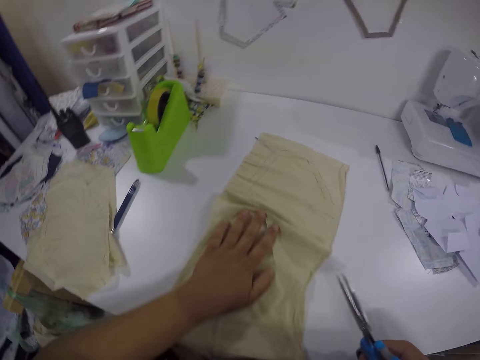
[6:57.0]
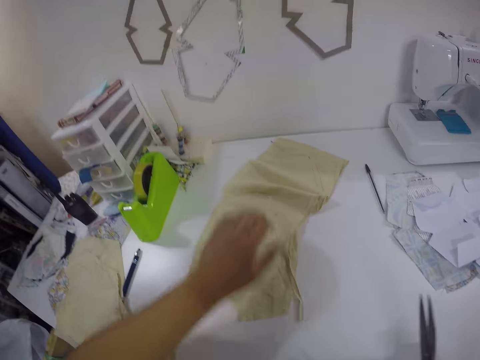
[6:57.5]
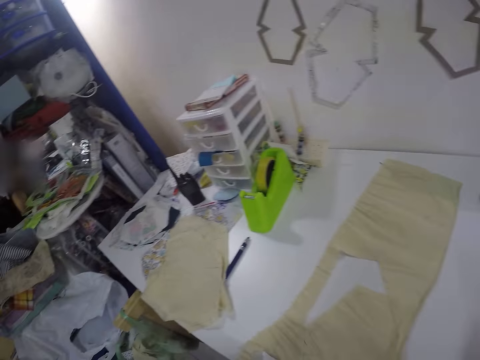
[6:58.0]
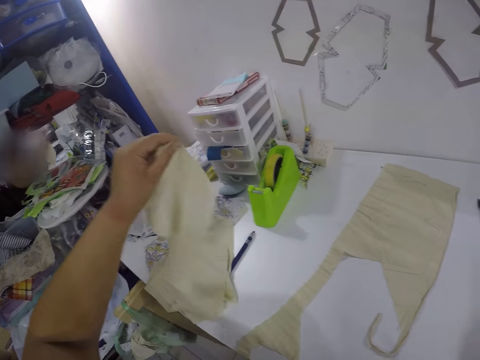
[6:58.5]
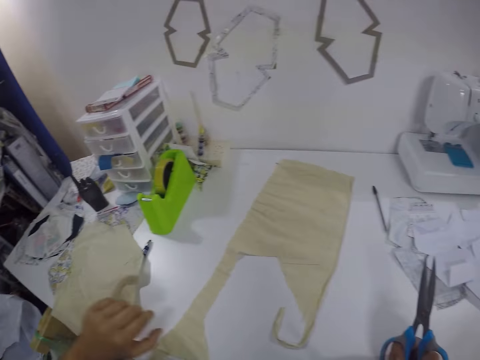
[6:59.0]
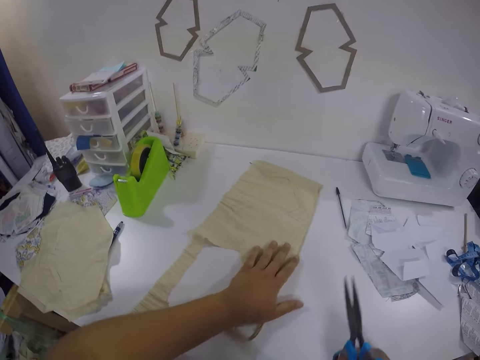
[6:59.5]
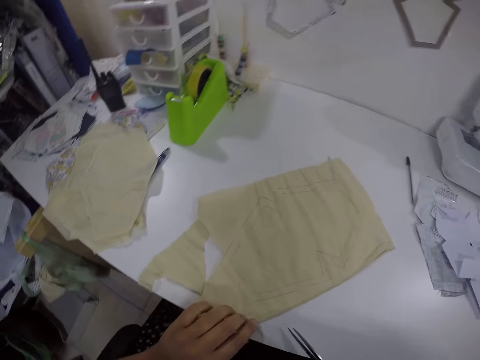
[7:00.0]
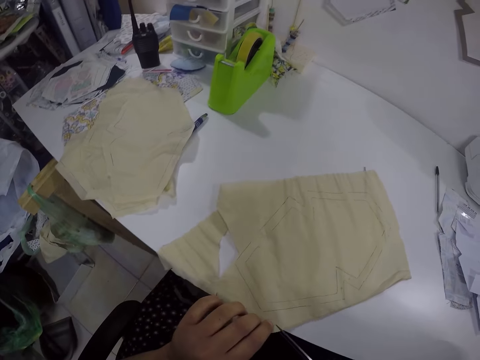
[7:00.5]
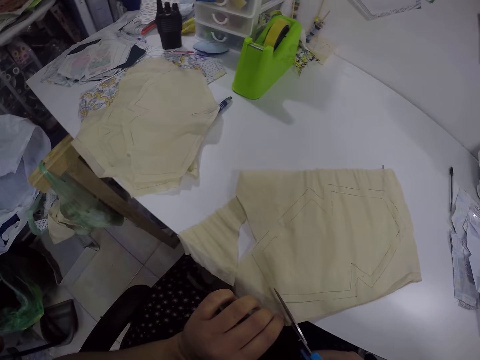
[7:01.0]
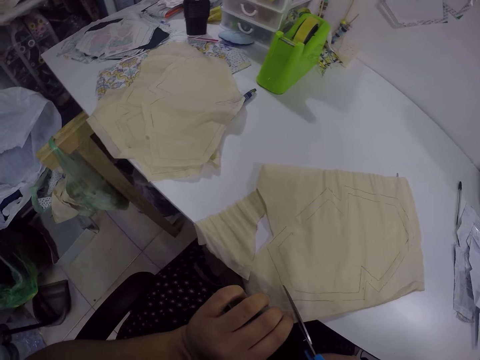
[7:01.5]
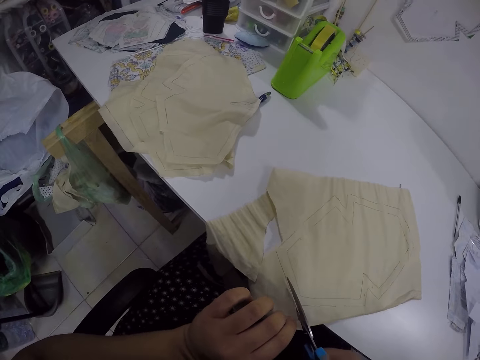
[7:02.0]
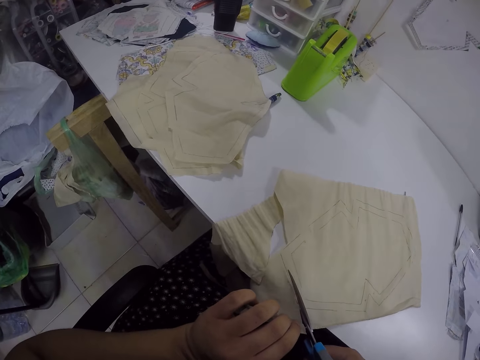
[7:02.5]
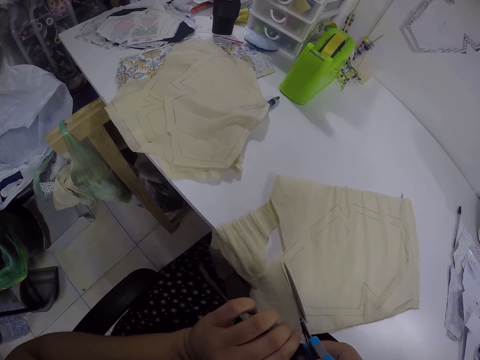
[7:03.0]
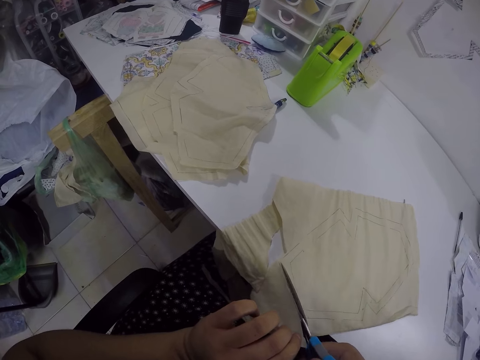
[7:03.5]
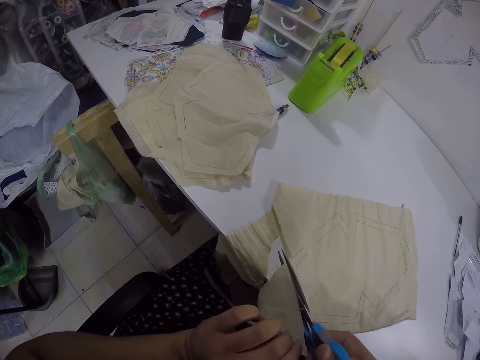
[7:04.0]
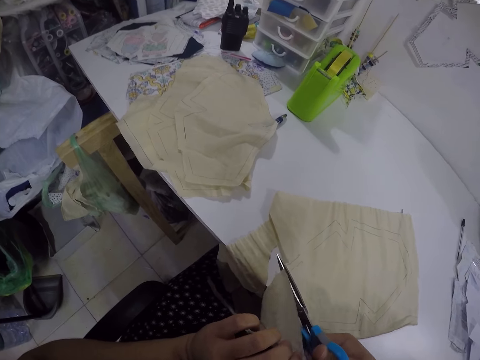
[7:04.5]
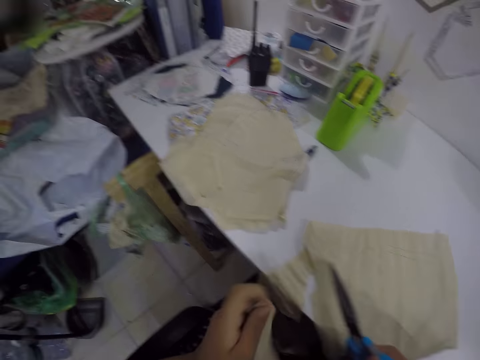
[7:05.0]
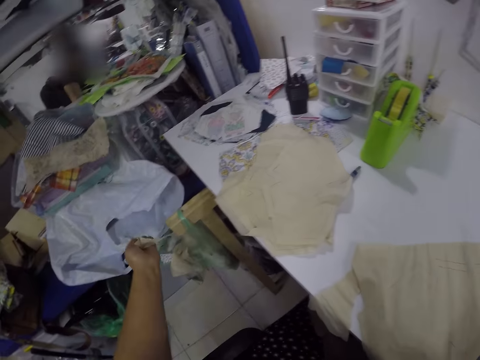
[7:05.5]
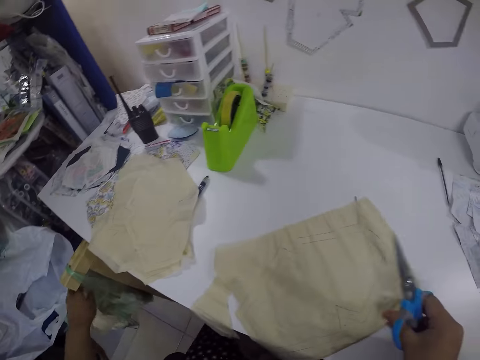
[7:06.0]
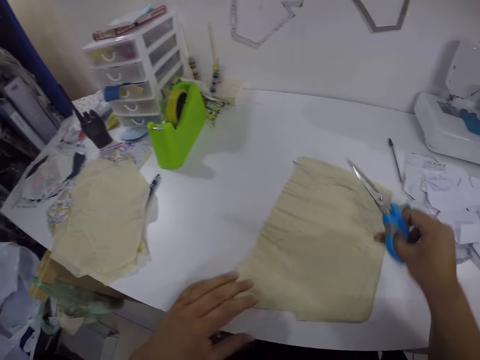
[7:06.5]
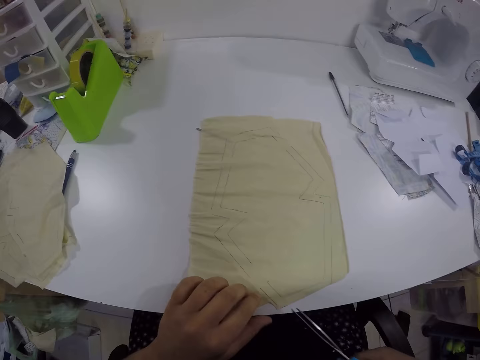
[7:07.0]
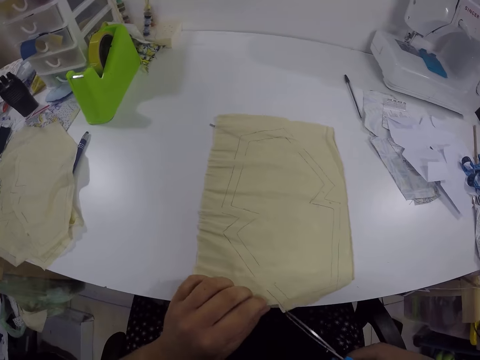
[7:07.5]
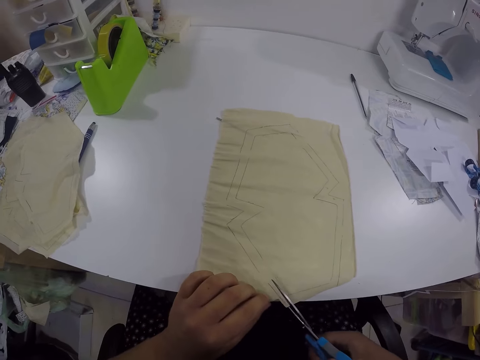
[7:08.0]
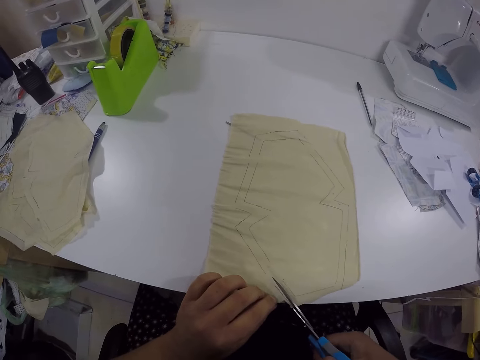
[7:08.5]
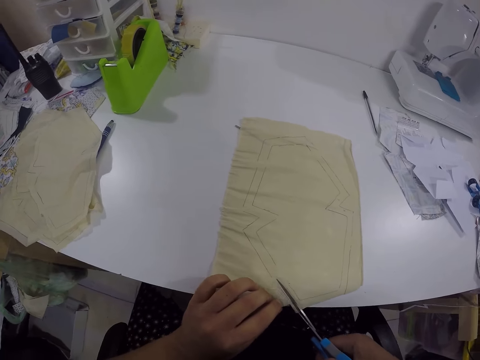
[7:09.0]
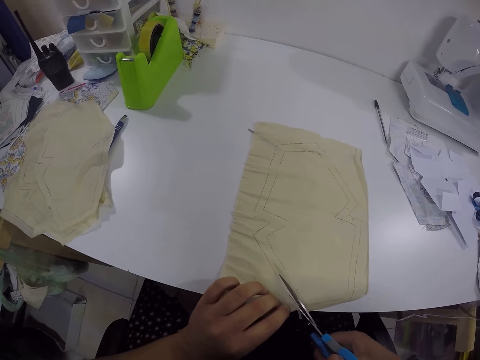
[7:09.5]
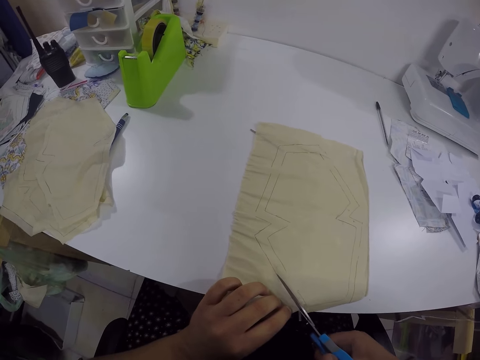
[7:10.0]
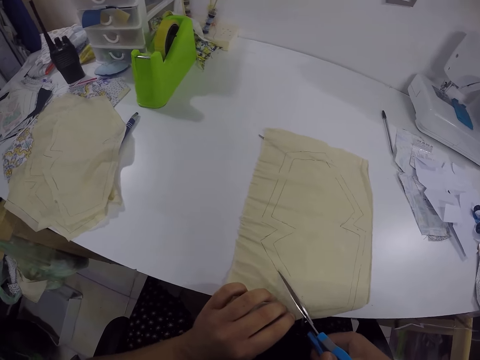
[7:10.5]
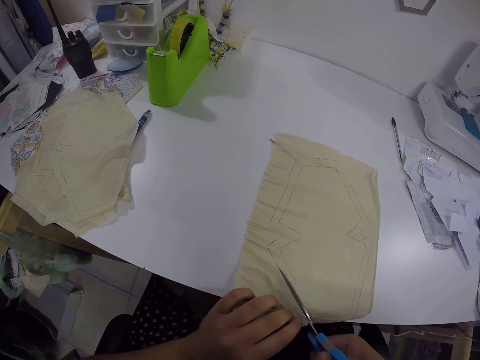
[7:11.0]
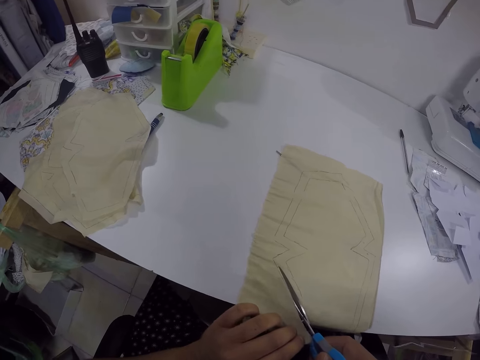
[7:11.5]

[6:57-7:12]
The camera wearer adjusts the cloth on the table with his left hand. He takes the piece of cloth from the table with his left hand. He drops the piece of cloth in his left hand on the table. He adjusts the cloth on the table with his left hand. He cuts a piece from the cloth on the table with the scissors in his right hand. He throws the piece of cloth in his right hand on the floor. He adjusts the cloth on the table with his right hand. He holds the cloth on the table with his left hand. He cuts the cloth on the table with the scissors in his right hand.

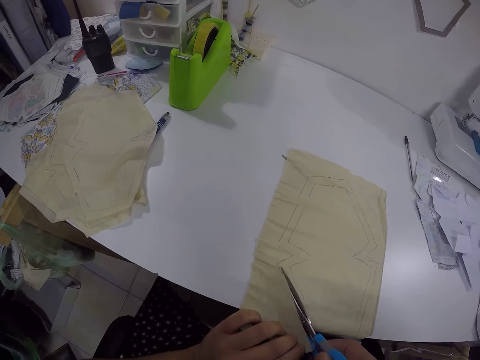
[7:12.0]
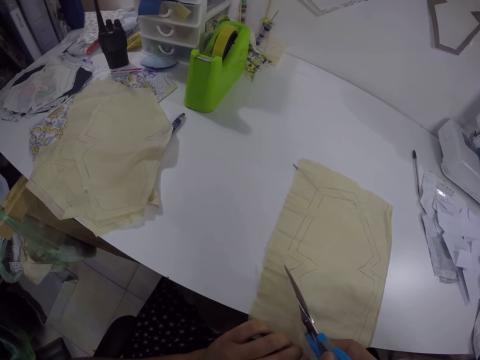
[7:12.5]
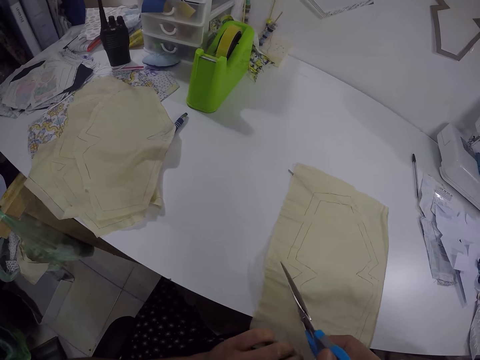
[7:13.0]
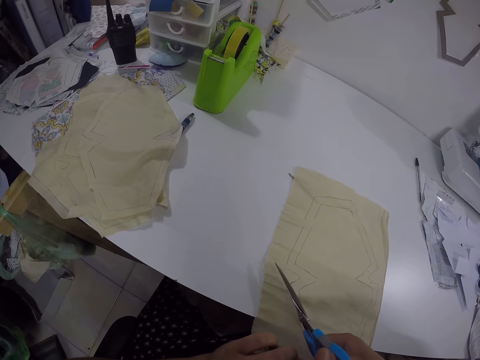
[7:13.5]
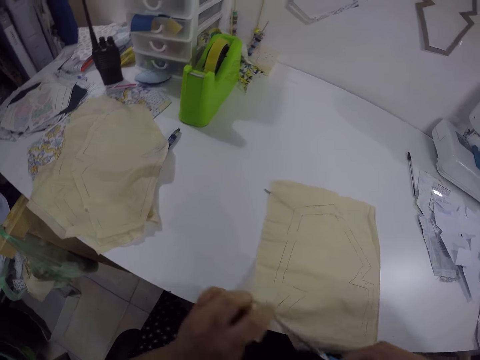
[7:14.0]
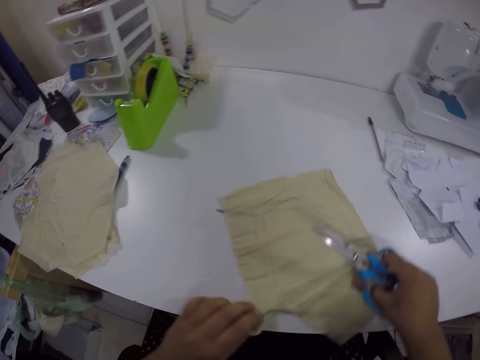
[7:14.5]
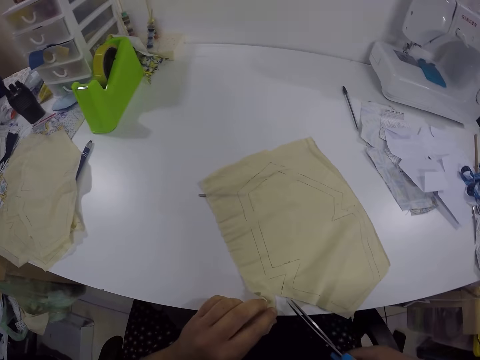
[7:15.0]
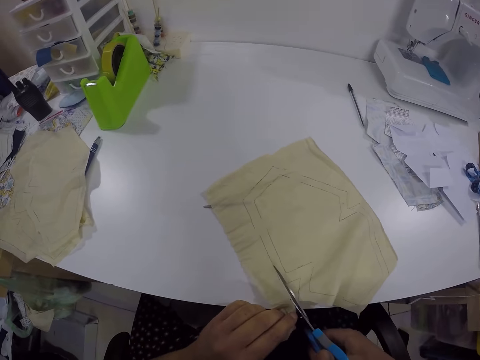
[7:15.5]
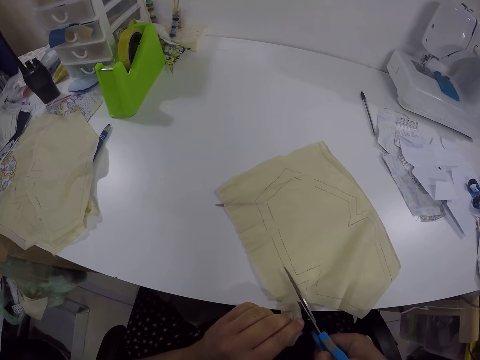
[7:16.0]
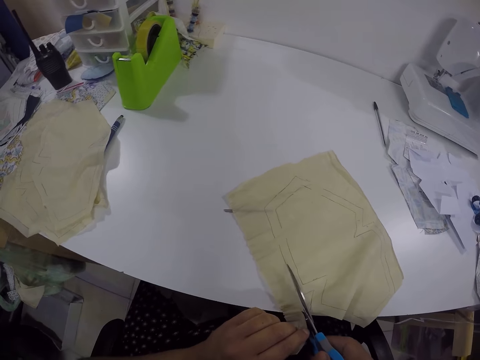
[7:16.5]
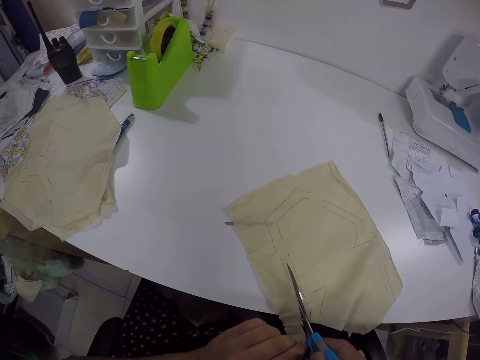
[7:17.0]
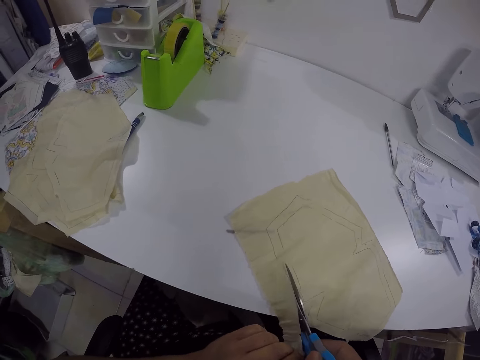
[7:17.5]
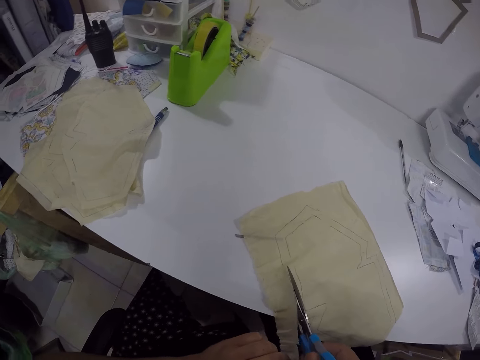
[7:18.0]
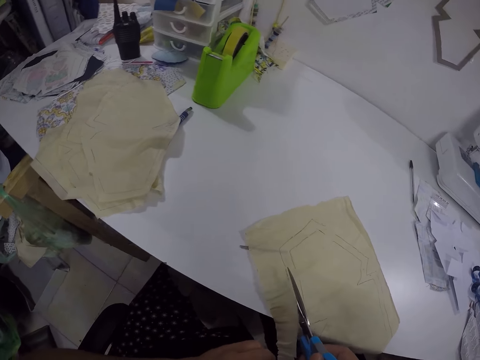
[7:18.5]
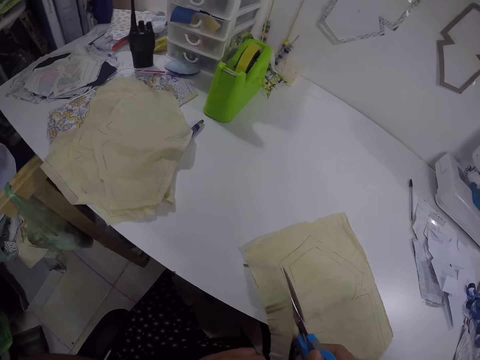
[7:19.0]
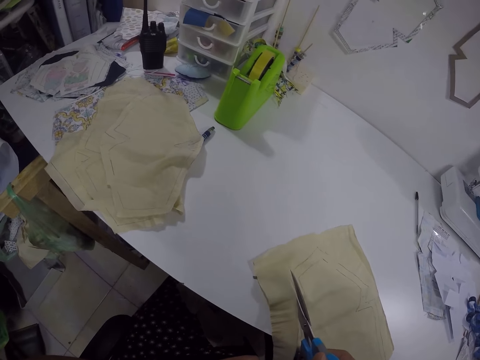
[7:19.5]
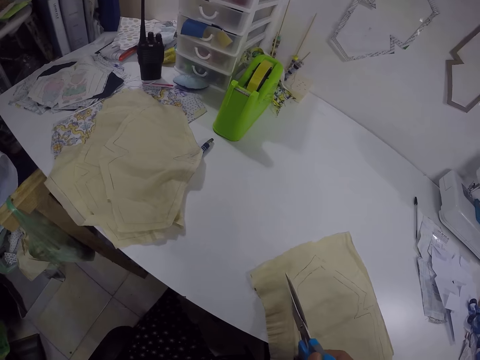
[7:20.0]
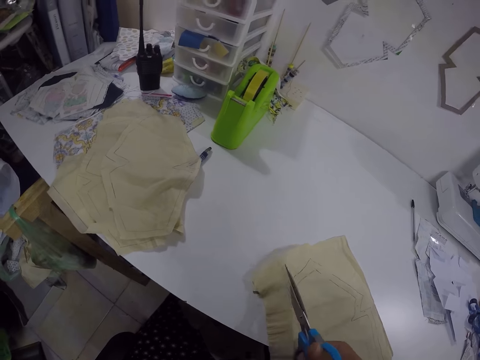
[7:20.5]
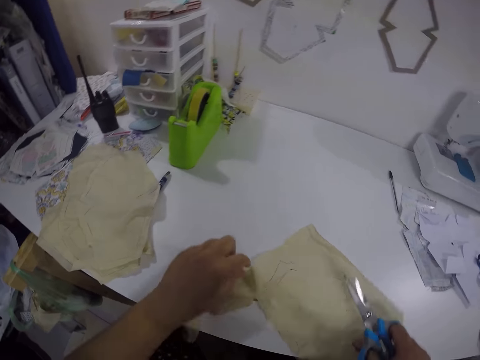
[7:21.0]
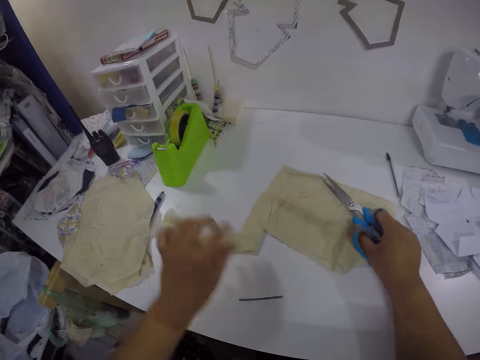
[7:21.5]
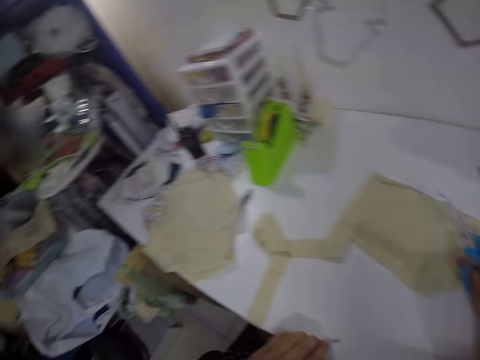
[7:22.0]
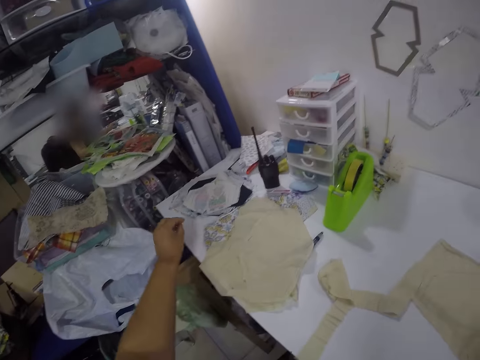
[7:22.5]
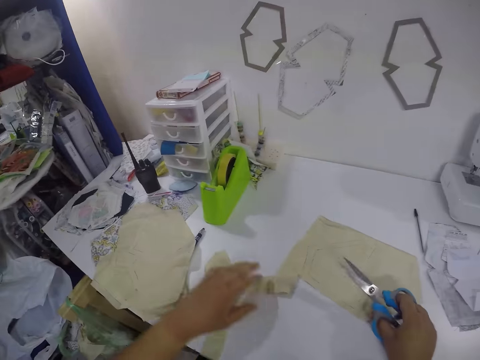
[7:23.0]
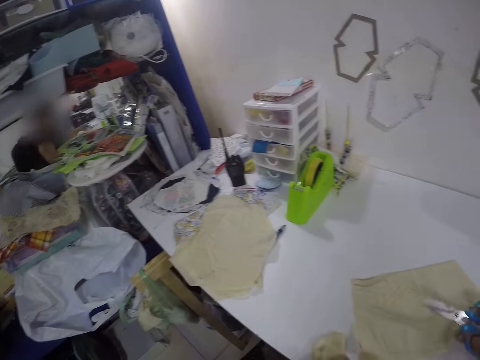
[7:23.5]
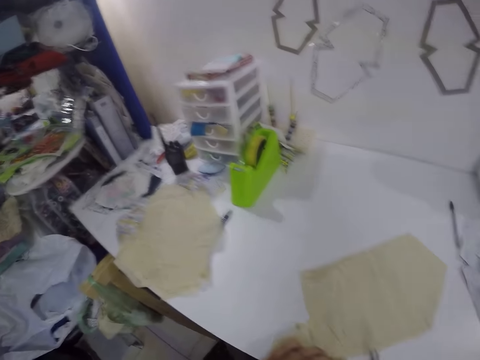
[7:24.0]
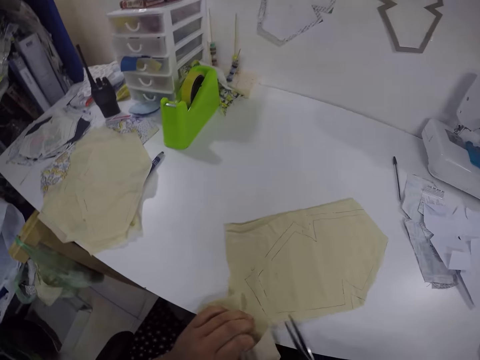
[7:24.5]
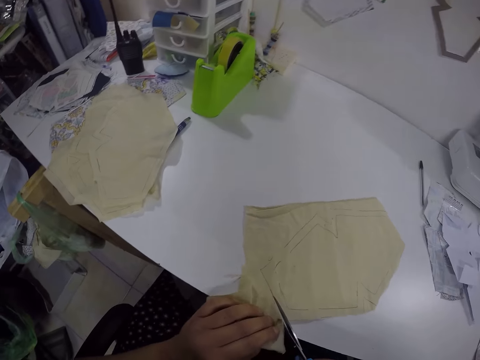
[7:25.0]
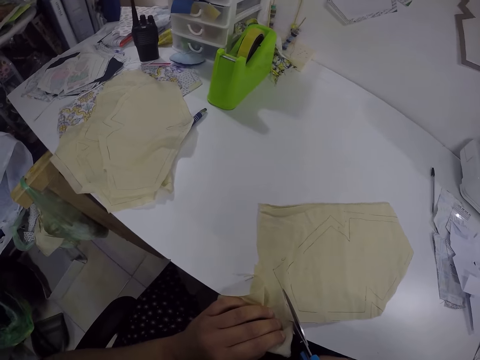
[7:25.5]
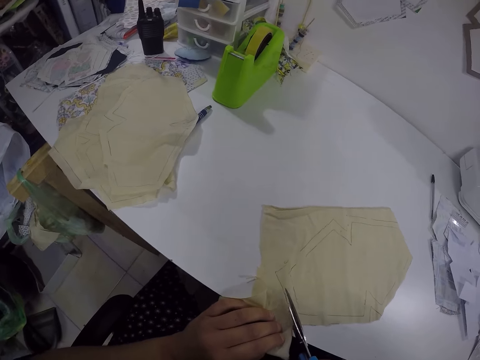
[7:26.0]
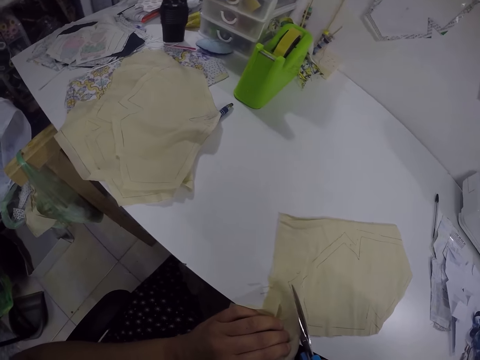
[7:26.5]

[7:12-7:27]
The camera wearer adjusts the cloth on the table with both hands. He cuts the cloth on the table with the scissors in his right hand. He adjusts the cloth on the table with both hands. He takes a needle from the table with his left hand. He drops the needle in his left hand on the table. He adjusts the cloth on the table with both hands. He cuts the cloth on the table with the scissors in his right hand.
